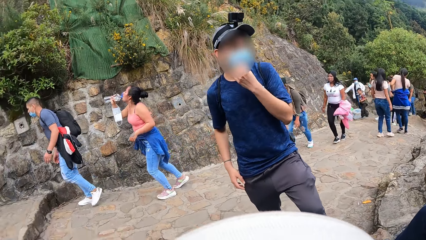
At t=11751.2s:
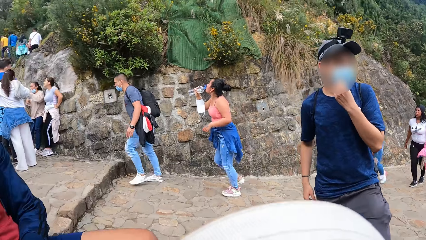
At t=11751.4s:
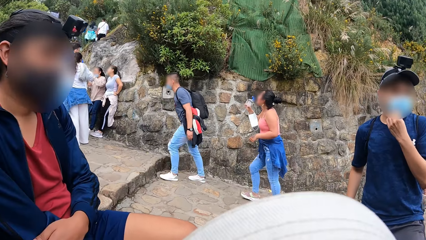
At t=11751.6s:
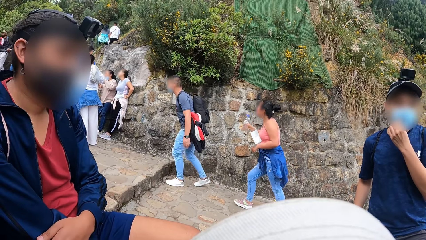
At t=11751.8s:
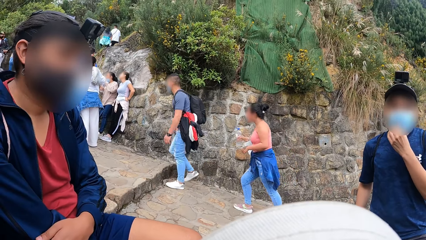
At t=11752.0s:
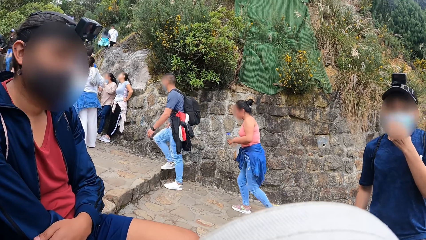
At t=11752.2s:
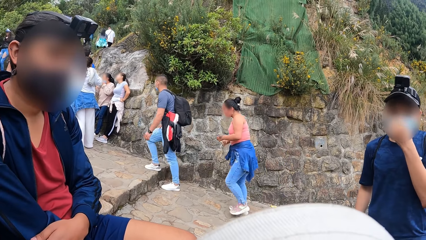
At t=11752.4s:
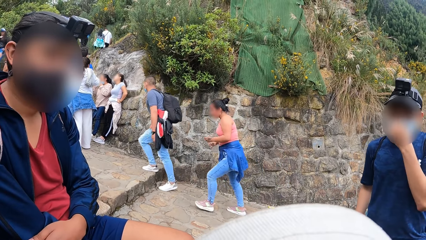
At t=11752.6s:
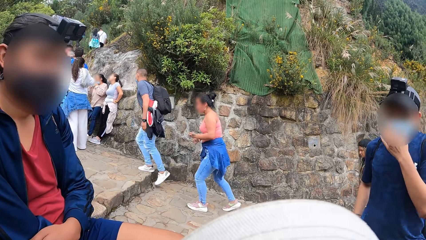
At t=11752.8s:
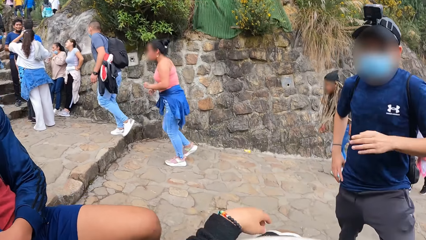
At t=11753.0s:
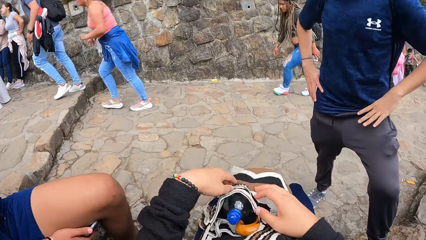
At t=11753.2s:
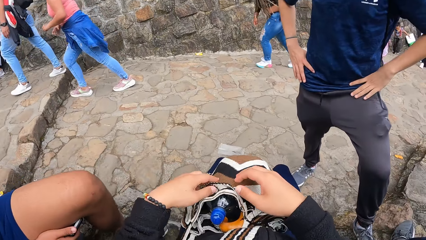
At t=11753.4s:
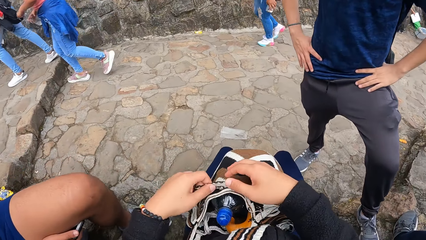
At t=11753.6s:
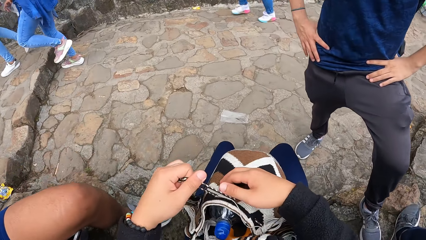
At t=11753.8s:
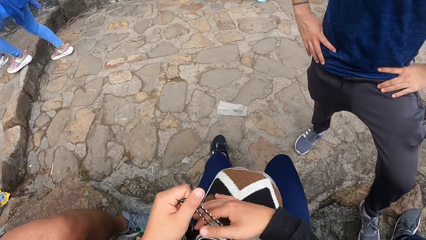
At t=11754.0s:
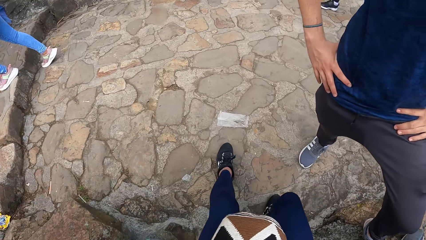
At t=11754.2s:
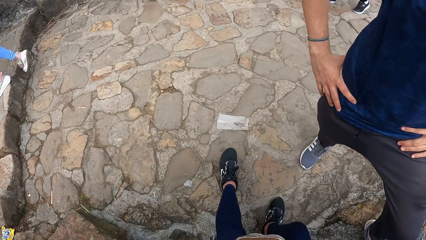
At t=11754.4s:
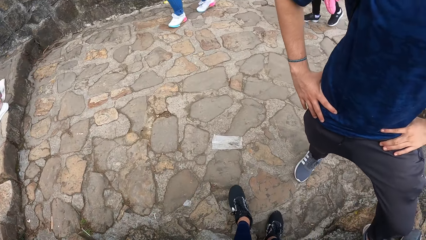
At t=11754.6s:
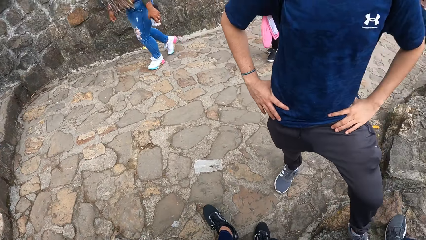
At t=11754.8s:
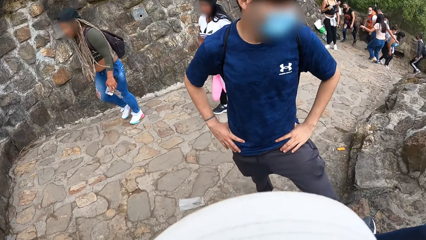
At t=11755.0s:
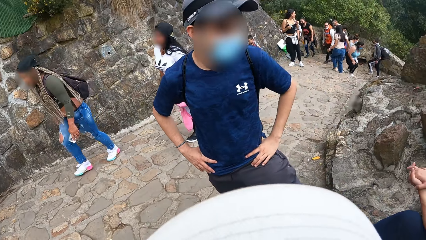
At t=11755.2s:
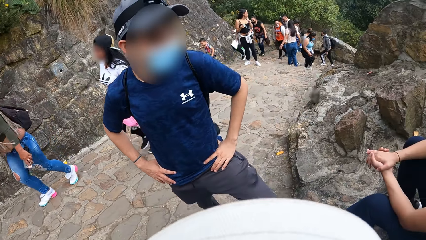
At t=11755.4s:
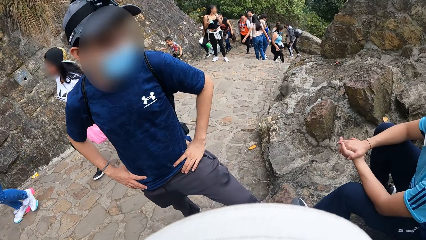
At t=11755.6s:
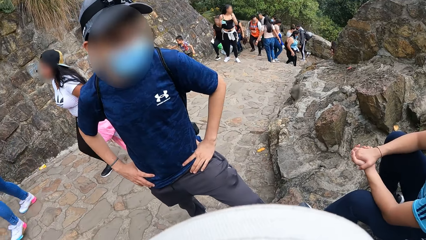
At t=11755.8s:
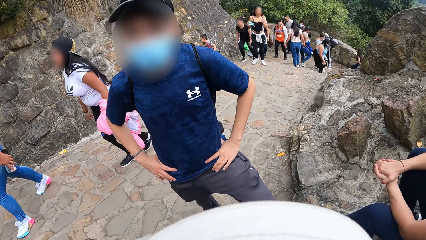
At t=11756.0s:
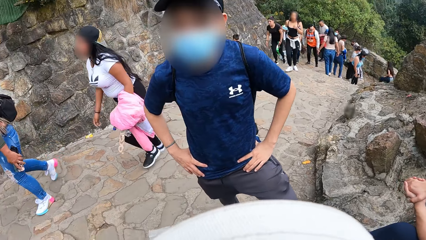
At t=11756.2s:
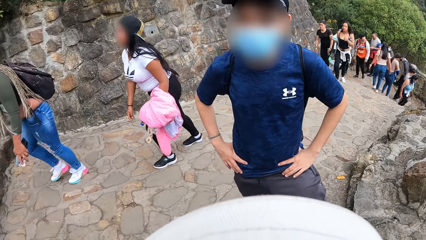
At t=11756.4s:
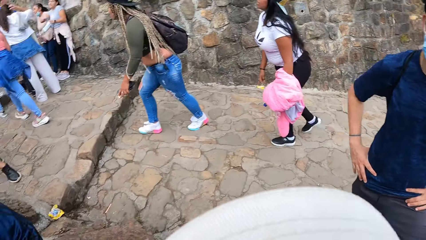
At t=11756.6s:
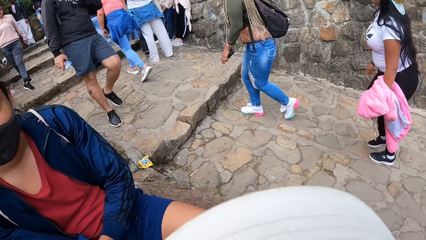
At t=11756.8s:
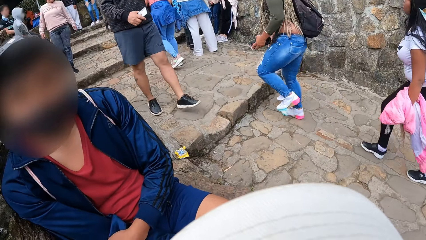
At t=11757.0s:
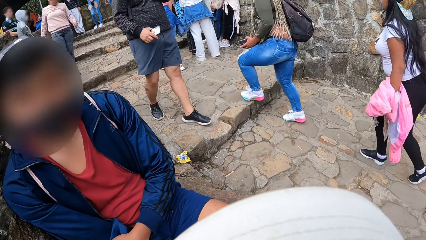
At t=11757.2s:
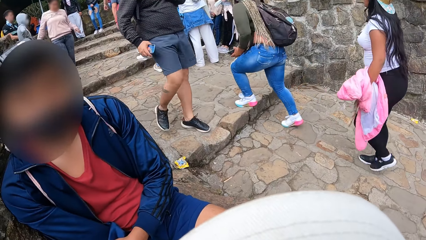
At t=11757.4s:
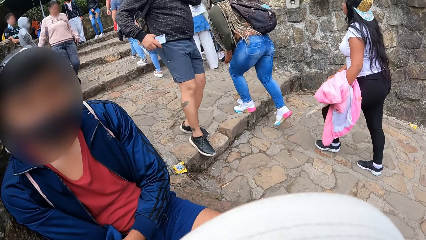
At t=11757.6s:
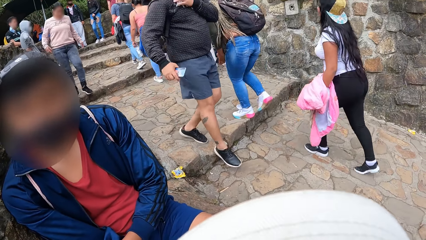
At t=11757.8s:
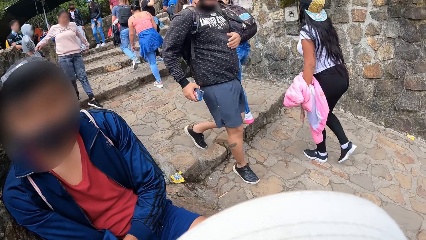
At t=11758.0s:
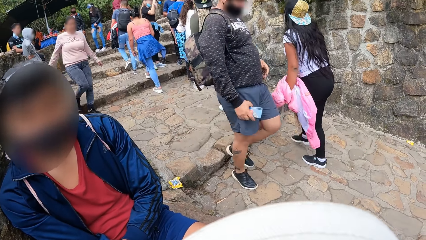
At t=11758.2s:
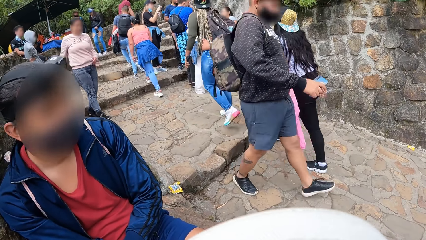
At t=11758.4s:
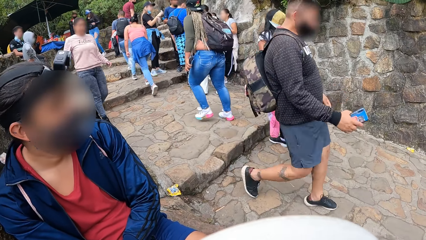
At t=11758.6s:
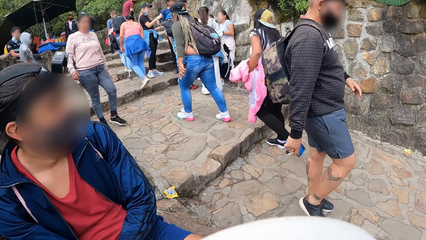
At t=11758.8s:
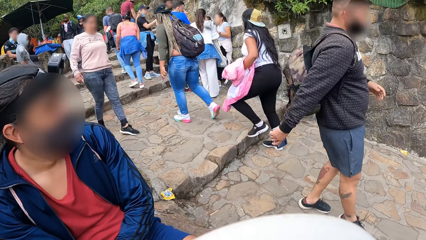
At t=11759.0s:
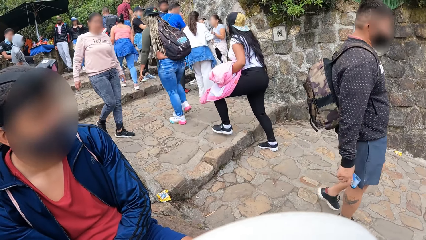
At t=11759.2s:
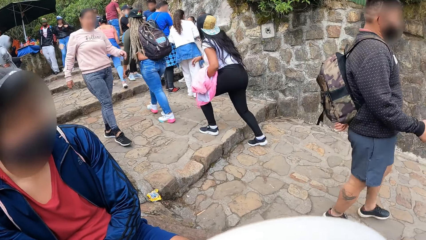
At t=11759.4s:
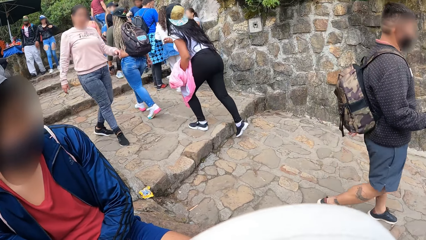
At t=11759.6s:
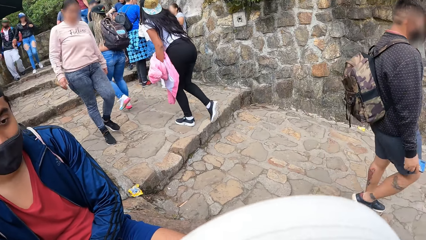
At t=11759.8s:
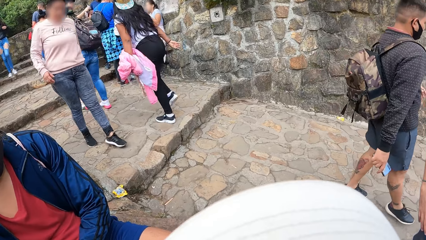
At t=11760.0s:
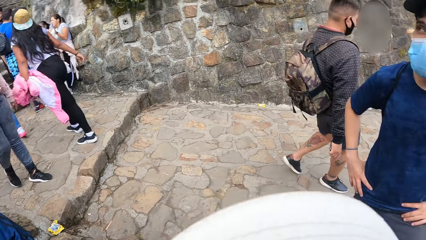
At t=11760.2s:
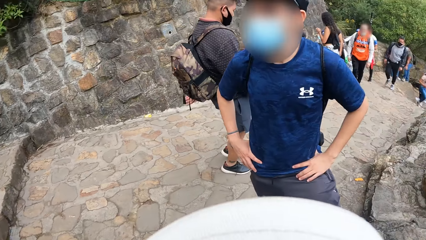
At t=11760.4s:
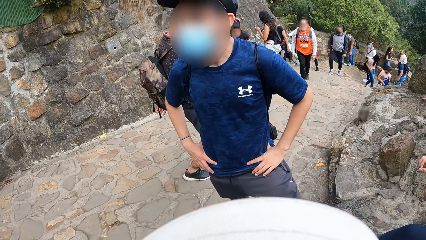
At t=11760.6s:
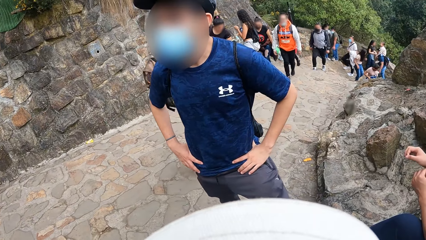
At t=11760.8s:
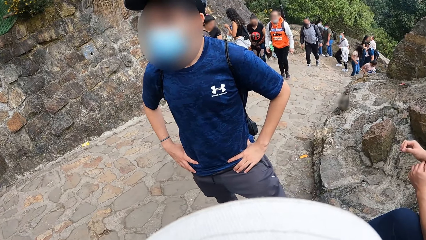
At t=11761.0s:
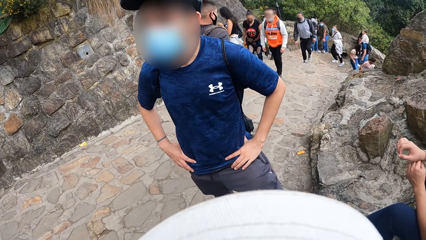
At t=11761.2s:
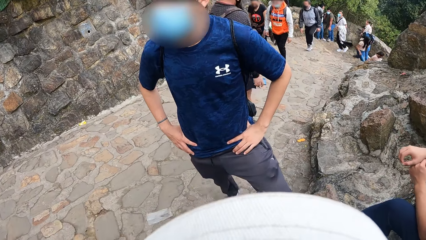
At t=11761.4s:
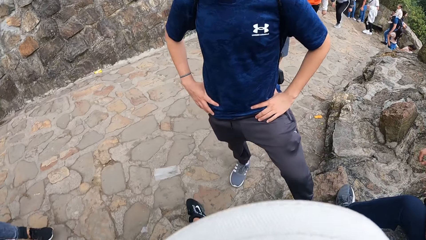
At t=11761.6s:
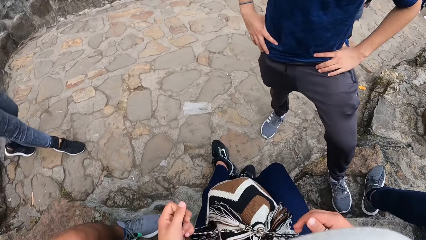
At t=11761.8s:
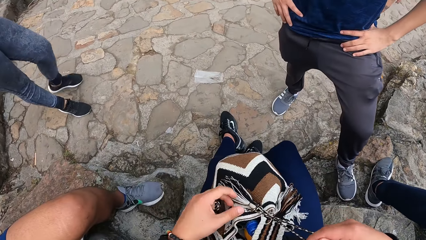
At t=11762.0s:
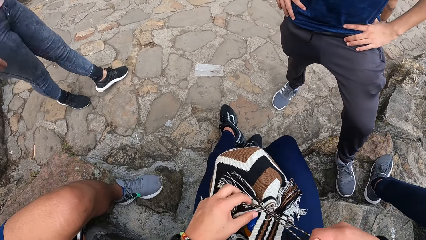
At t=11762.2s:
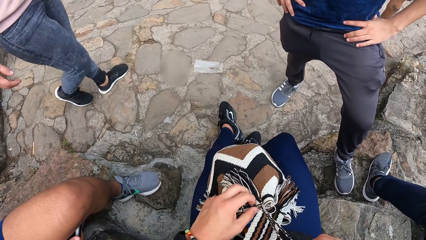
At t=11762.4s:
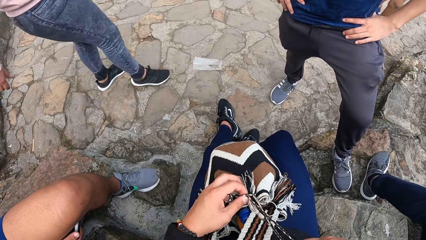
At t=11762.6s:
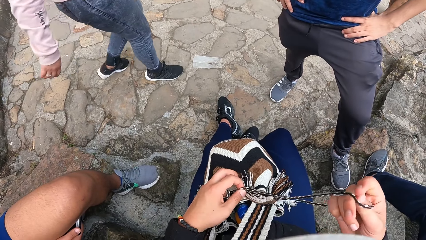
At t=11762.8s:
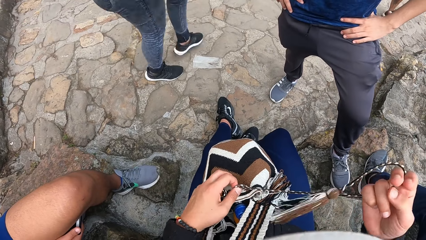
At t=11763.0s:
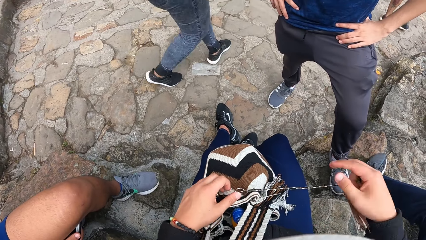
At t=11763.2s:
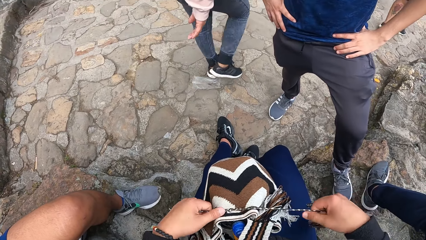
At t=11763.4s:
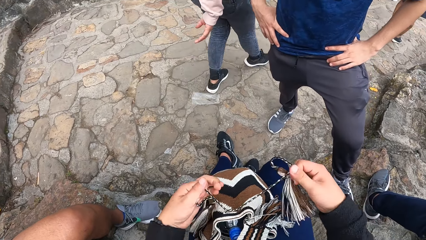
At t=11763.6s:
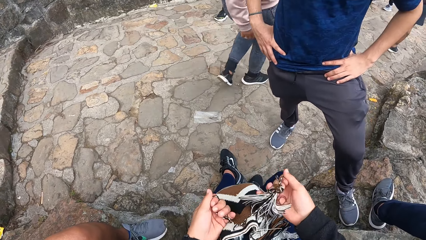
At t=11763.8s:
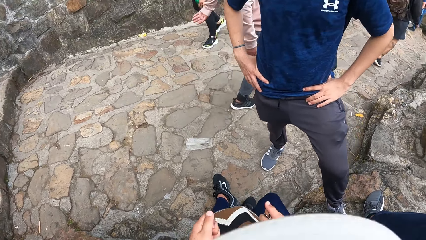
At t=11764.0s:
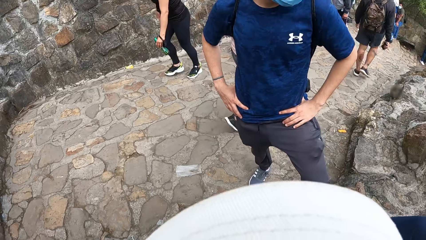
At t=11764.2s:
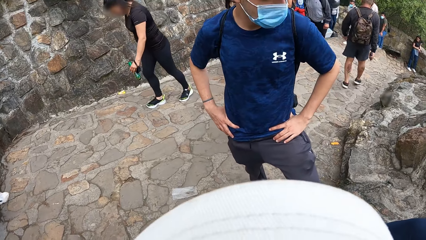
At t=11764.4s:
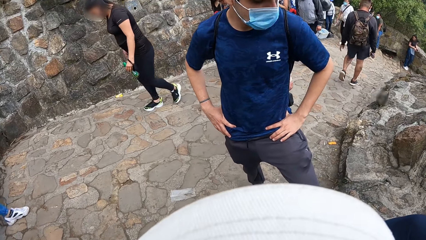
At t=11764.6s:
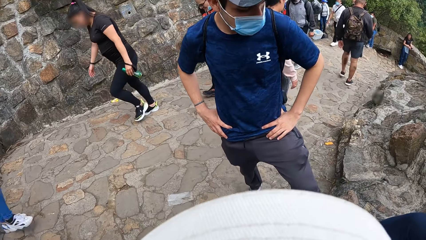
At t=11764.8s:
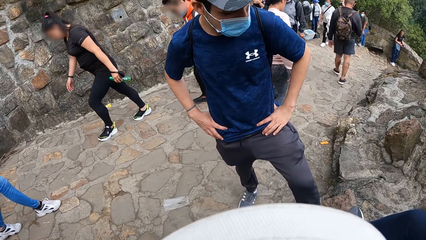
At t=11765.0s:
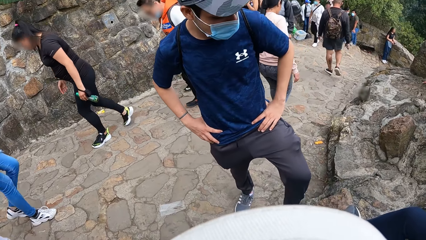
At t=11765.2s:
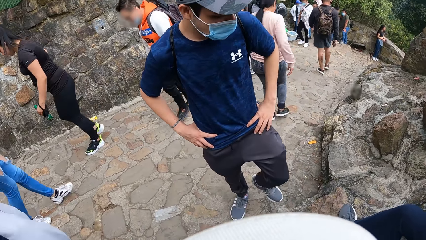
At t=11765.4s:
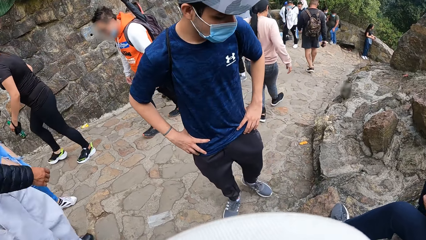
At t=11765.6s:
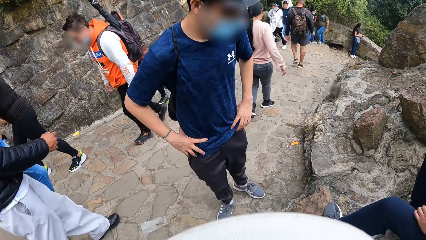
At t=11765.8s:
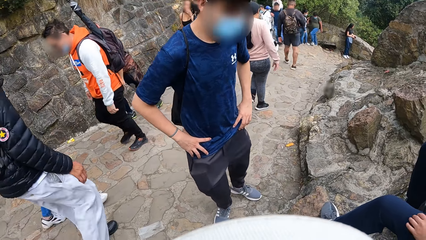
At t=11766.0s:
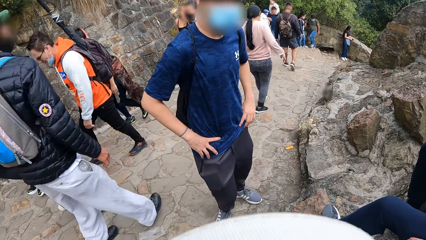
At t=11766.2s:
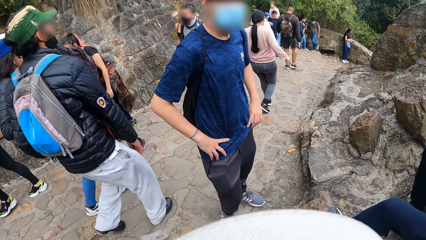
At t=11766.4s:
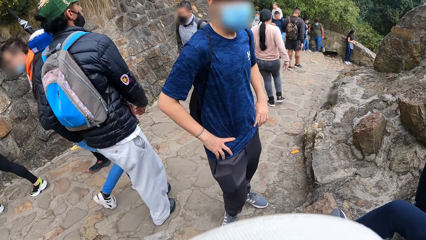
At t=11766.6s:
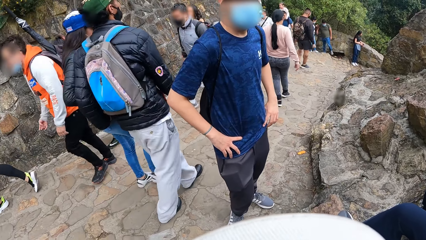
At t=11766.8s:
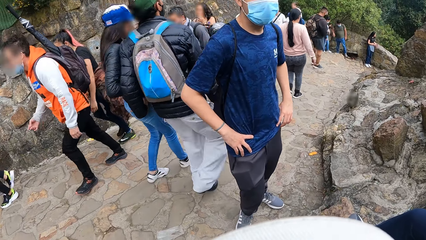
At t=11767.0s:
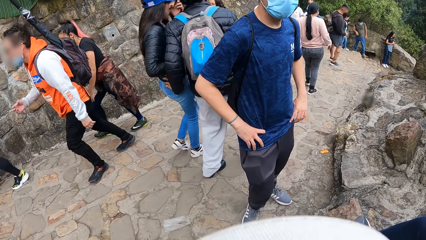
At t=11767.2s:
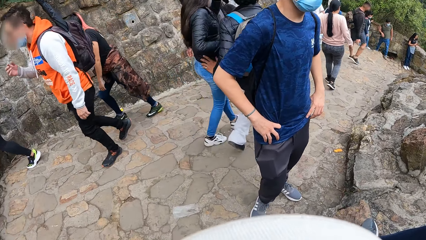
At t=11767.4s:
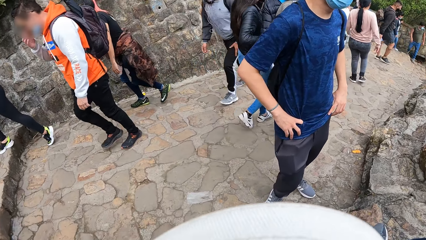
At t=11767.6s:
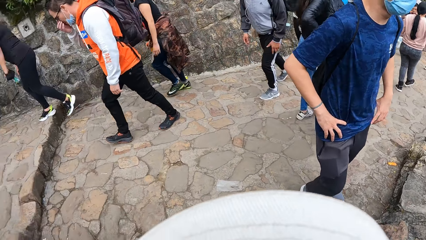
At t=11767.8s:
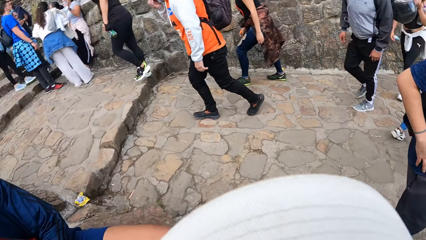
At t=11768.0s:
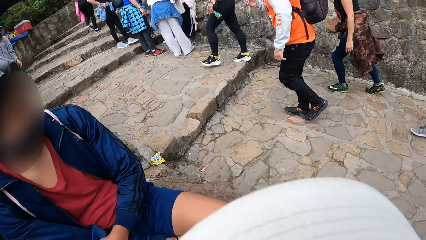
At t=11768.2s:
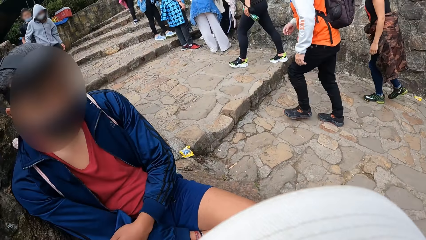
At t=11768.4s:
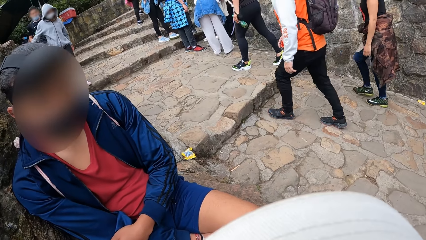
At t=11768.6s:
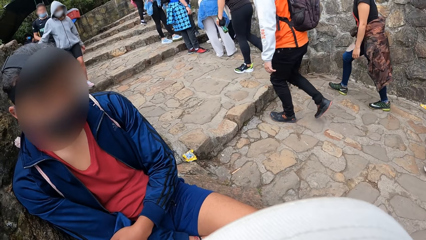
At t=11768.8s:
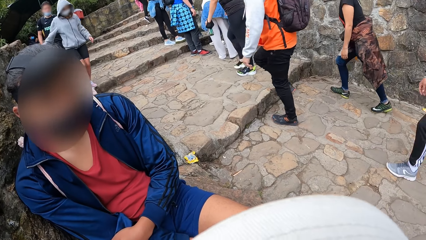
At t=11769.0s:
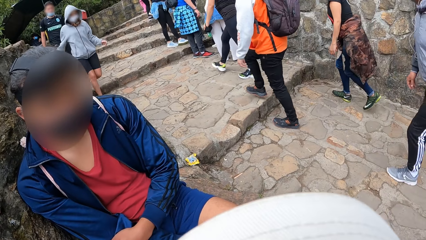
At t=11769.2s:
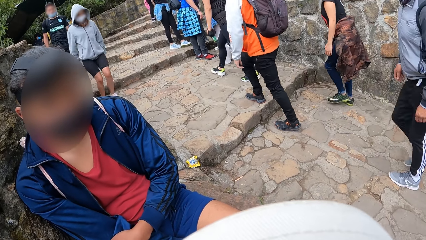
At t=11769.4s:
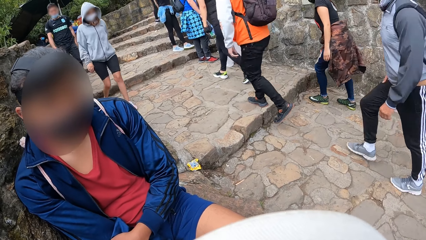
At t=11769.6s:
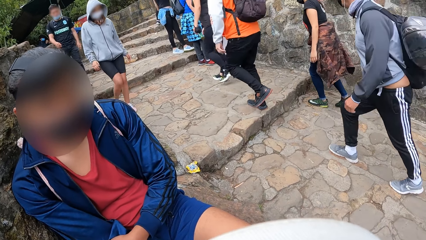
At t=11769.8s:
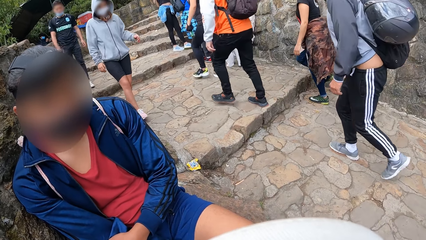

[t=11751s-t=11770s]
A man adjusts a mask on his face. The camera wearer stares around. Another man stares at the camera wearer. The camera wearer closes the bag with both hands. They tie up their bag straps. They stare around. A man adjusts a bracelet on his right wrist with his left hand. The camera wearer ties up their bag straps. The first man steps backwards. The camera wearer stares around.
